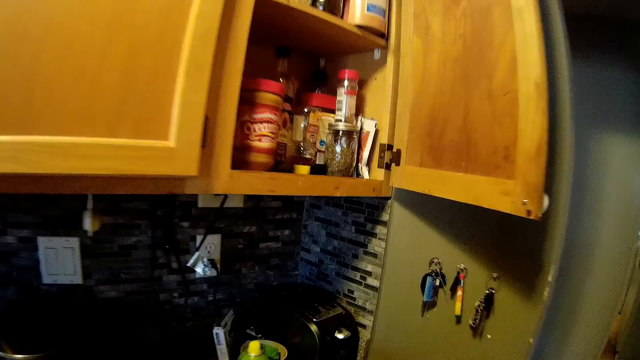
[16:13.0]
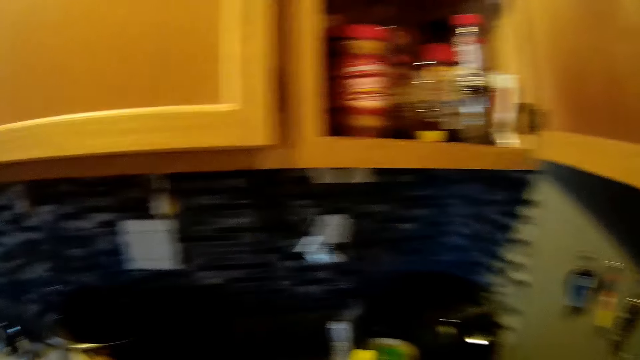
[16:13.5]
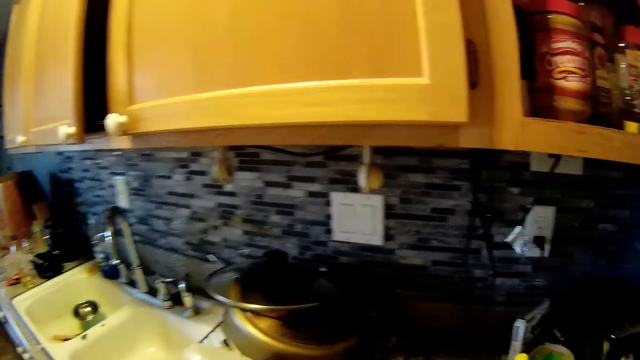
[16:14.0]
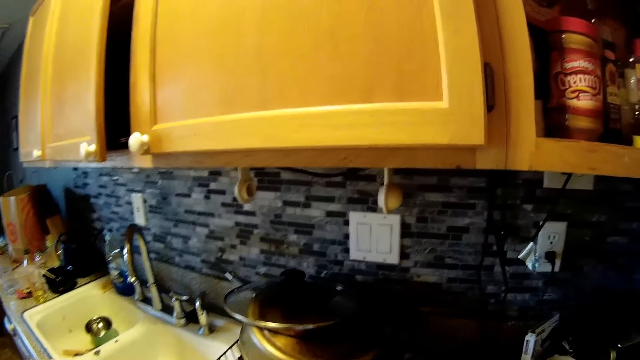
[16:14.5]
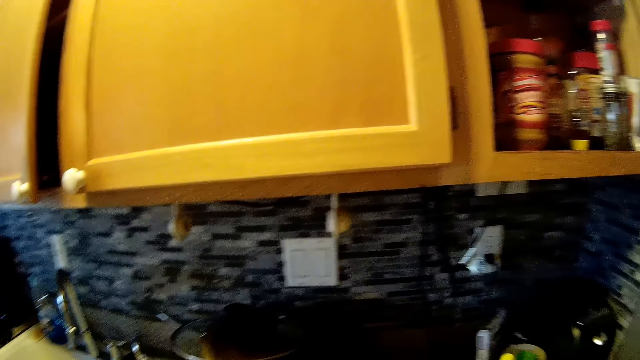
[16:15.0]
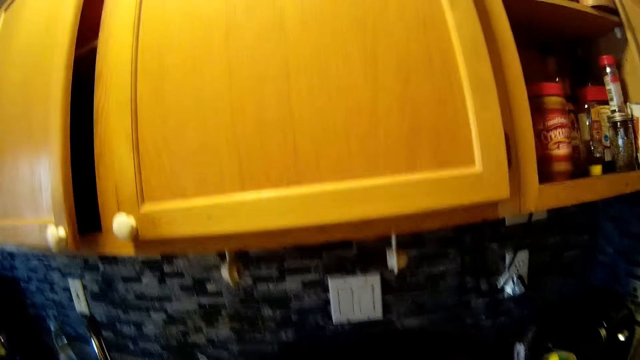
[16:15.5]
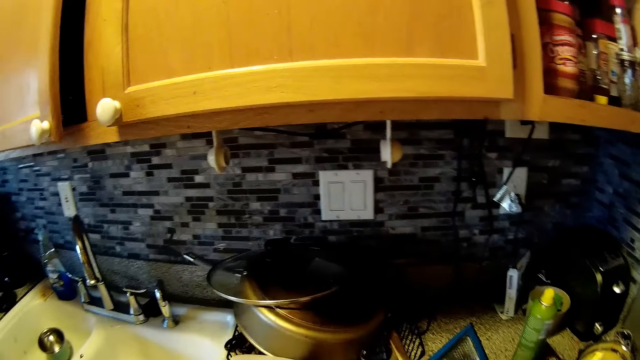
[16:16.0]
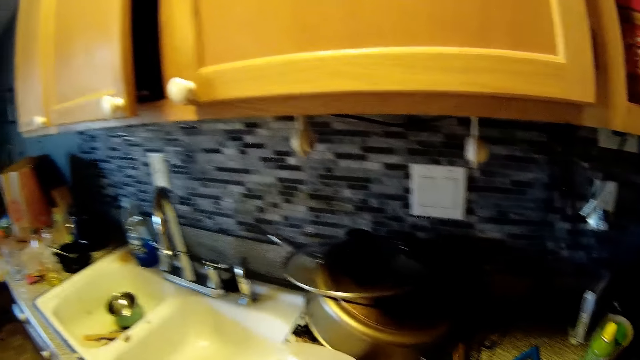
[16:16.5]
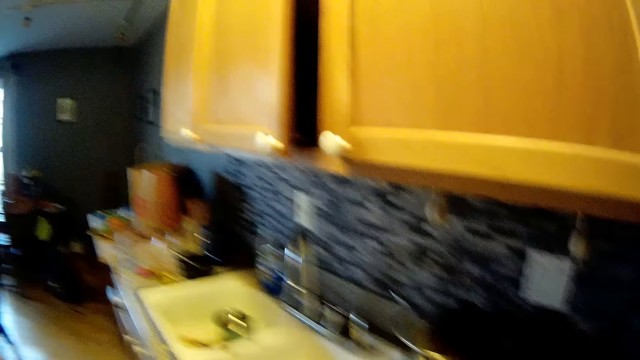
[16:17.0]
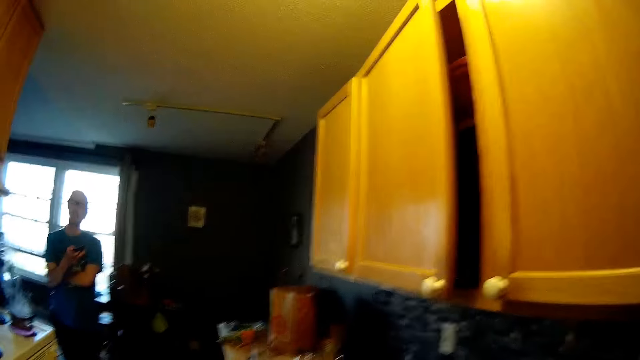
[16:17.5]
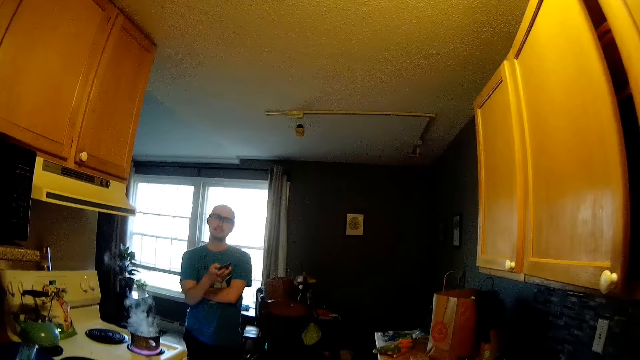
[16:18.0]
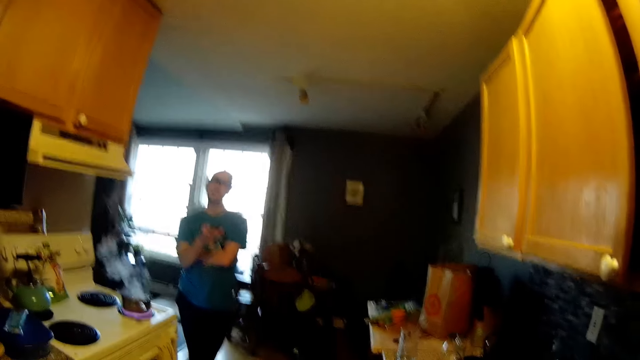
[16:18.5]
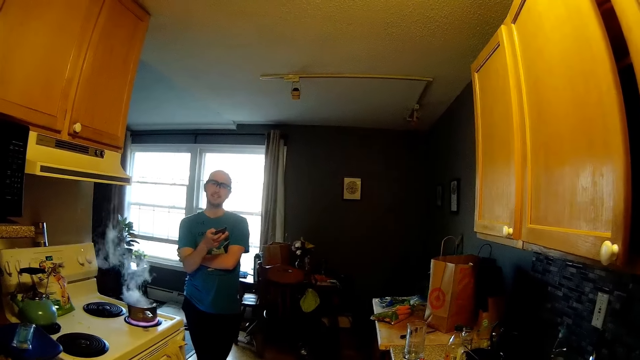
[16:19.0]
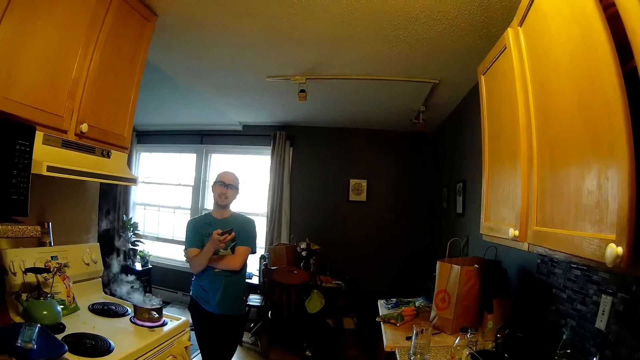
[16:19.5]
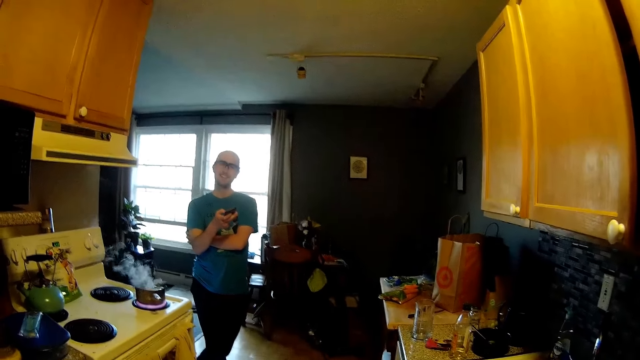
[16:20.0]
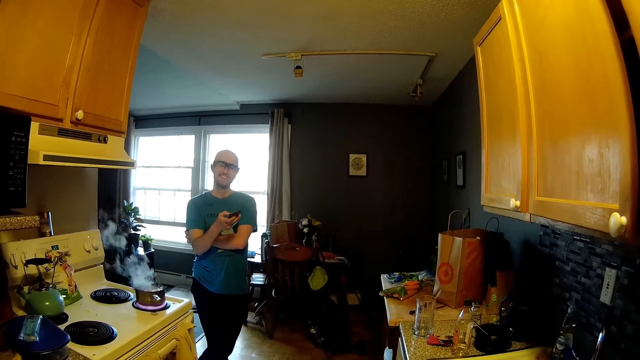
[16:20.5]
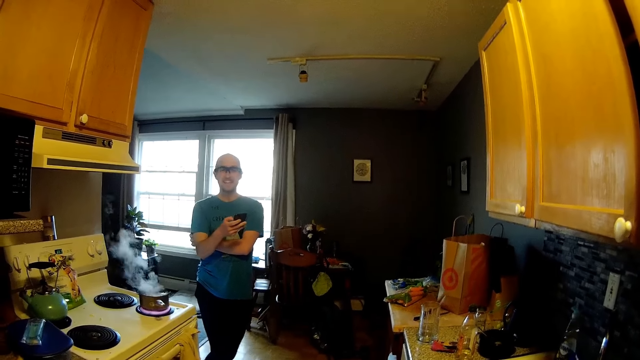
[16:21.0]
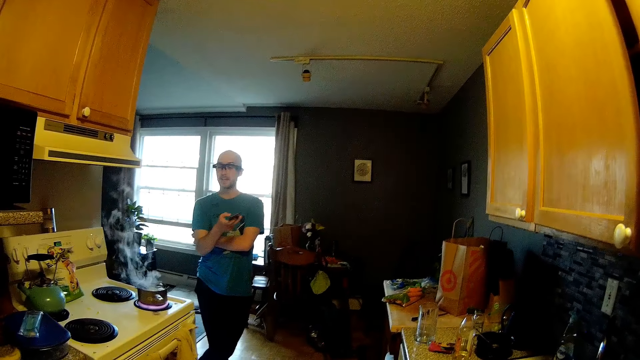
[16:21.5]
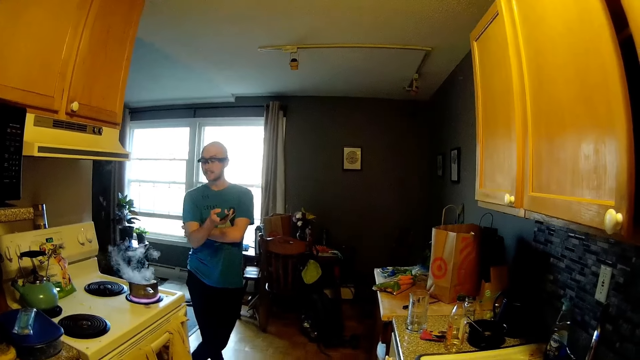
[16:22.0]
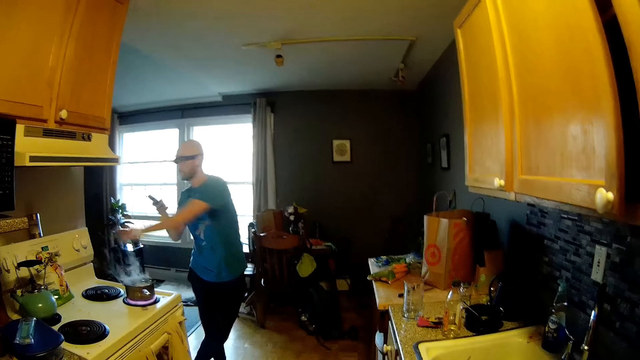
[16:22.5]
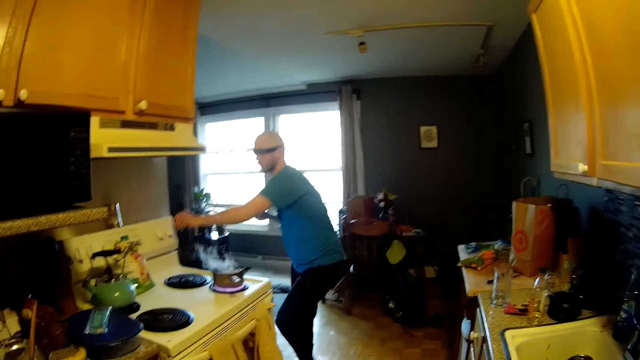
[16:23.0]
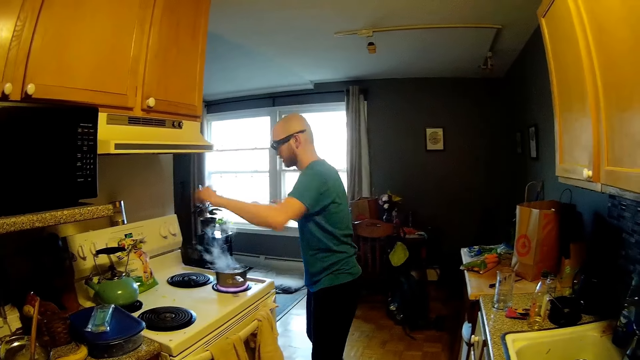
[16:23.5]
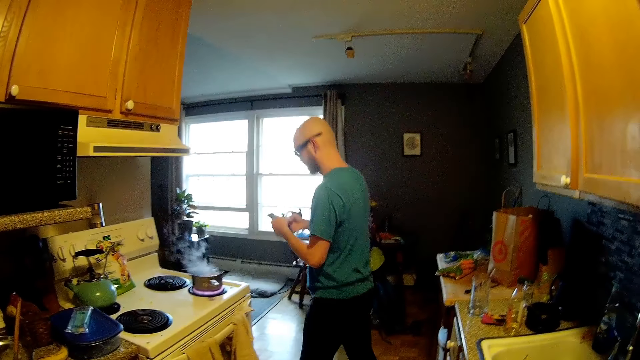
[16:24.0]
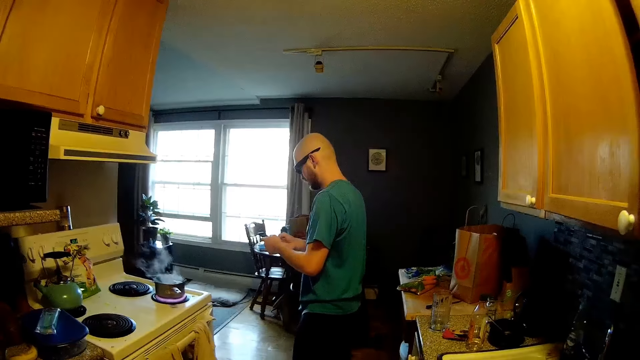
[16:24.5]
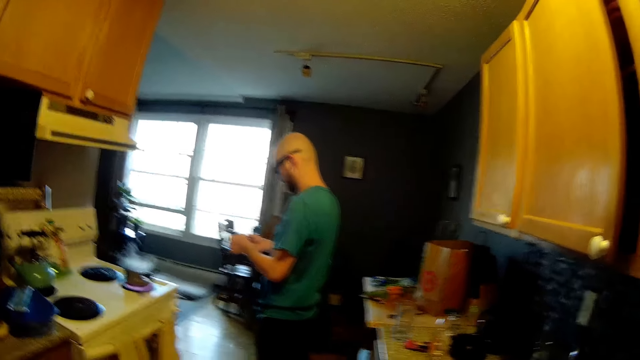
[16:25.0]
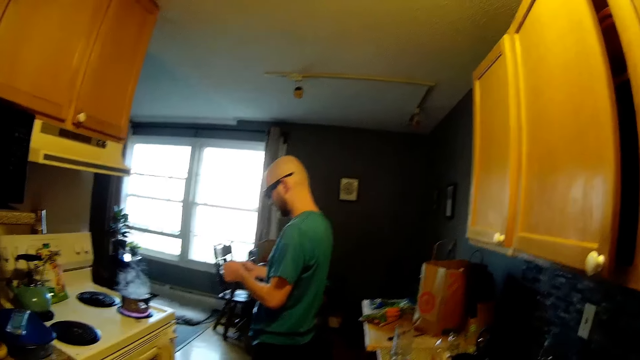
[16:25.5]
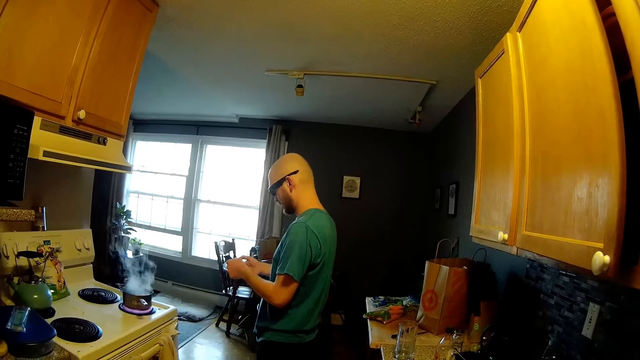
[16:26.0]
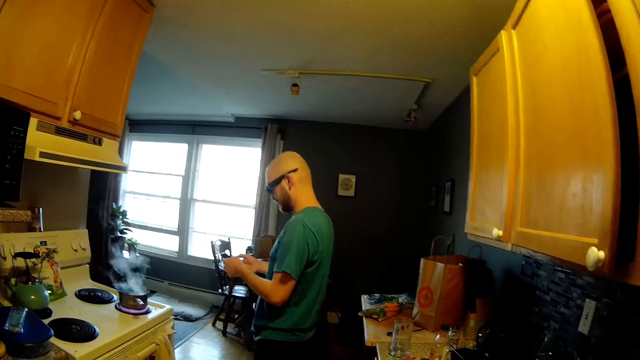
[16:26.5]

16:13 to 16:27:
A man looks around. The man moves the hands. The man turns the dial on a cooker with his left hand. The man holds the phone. The man uses the phone in his hands.

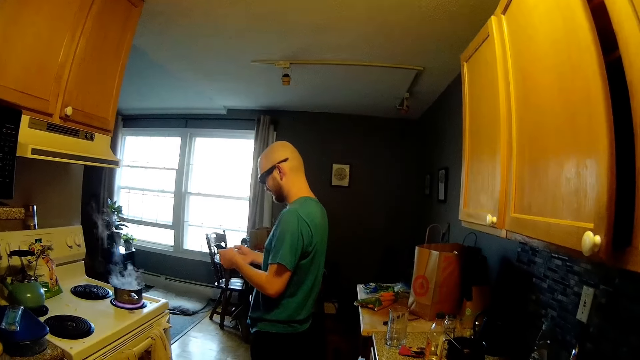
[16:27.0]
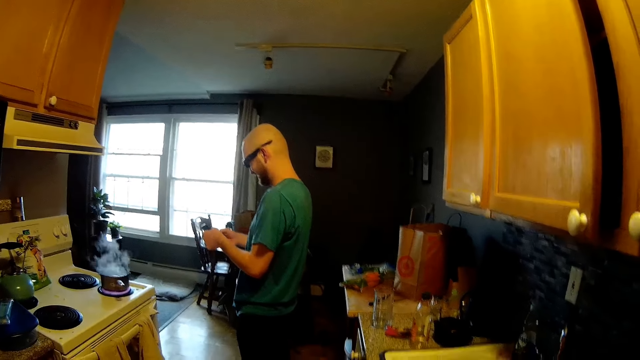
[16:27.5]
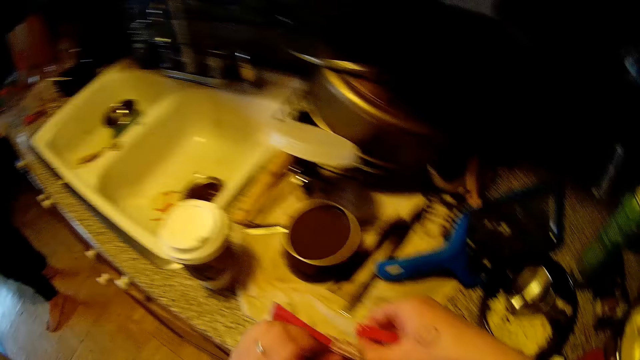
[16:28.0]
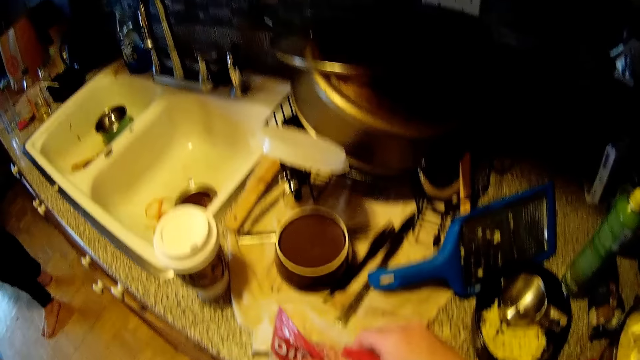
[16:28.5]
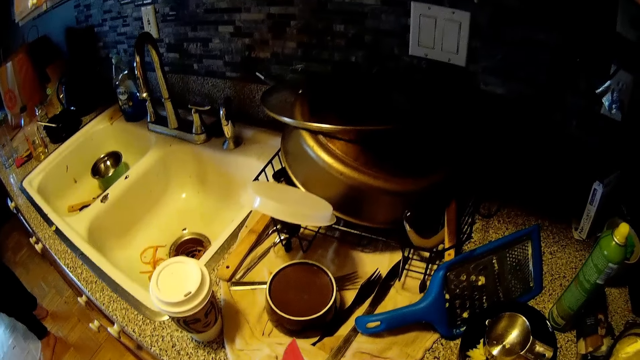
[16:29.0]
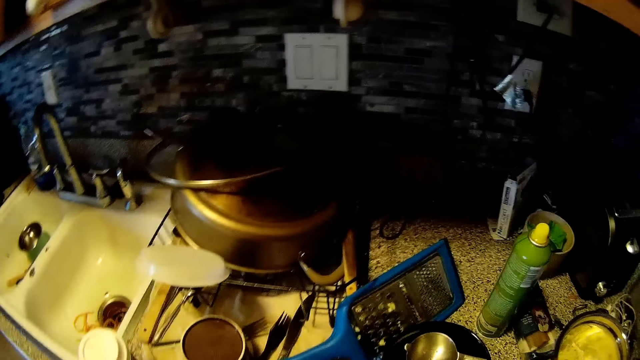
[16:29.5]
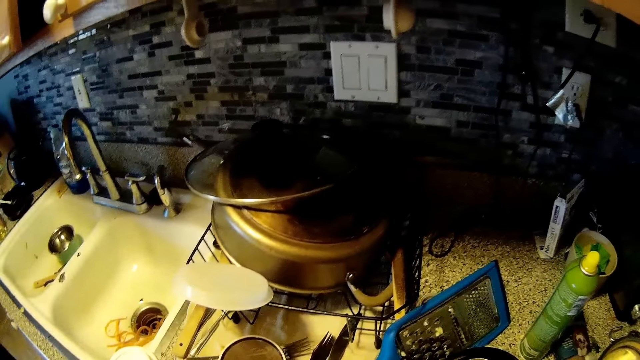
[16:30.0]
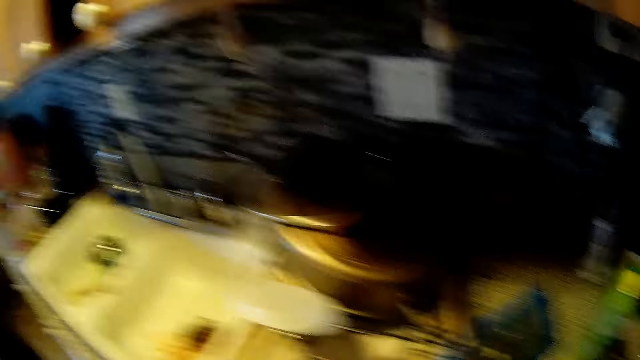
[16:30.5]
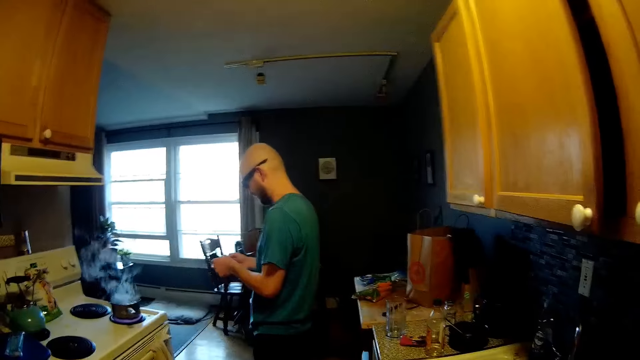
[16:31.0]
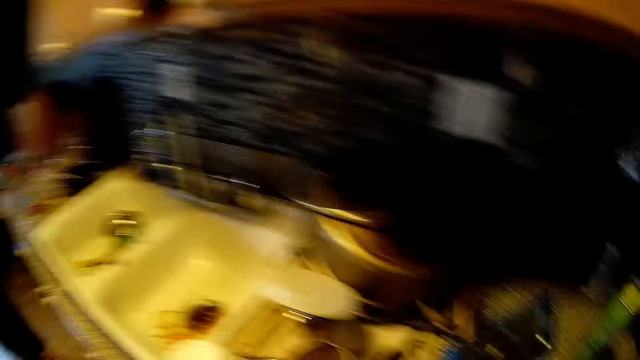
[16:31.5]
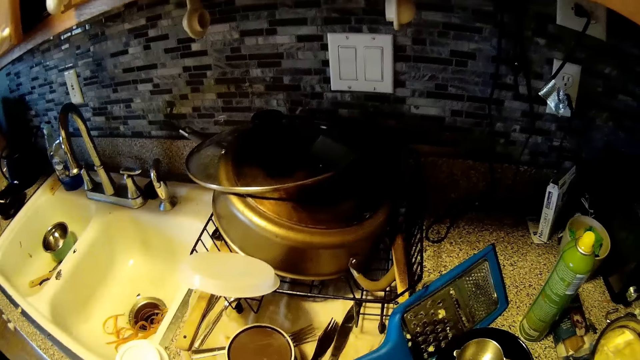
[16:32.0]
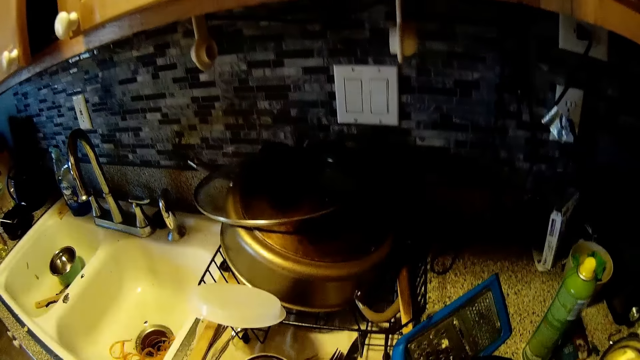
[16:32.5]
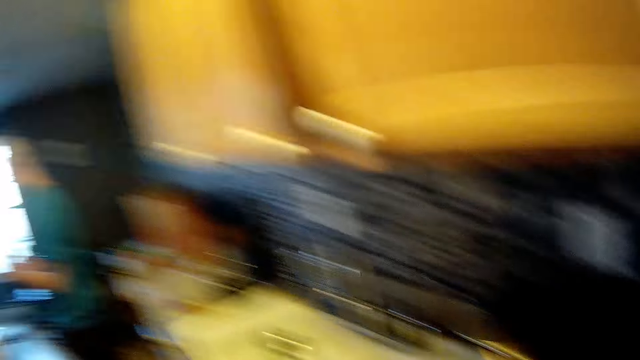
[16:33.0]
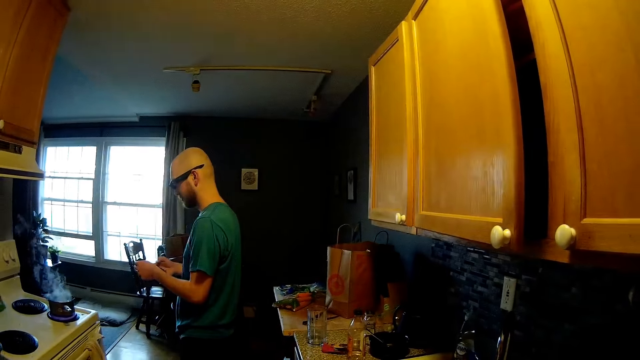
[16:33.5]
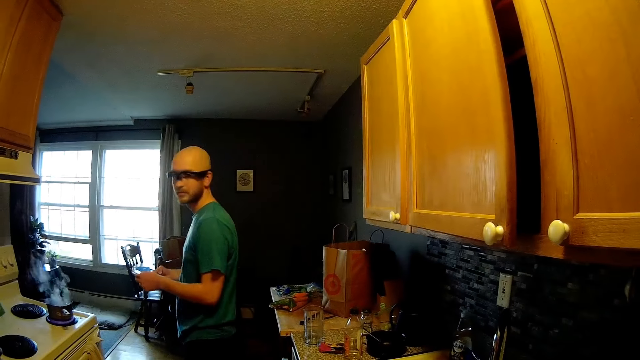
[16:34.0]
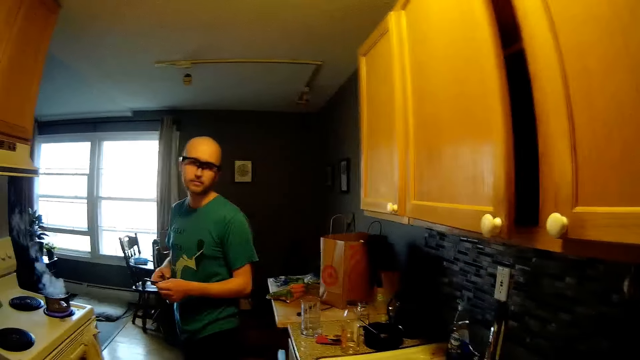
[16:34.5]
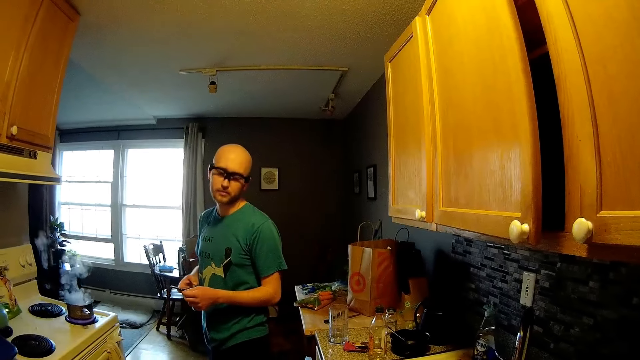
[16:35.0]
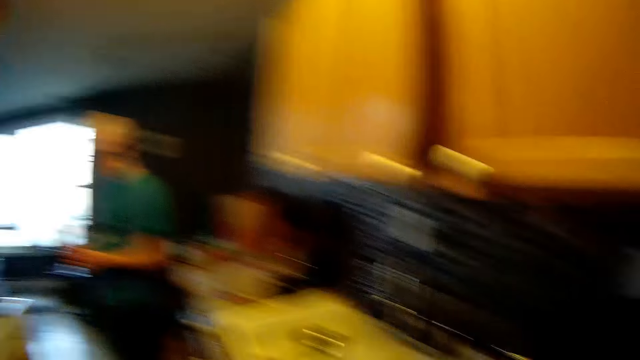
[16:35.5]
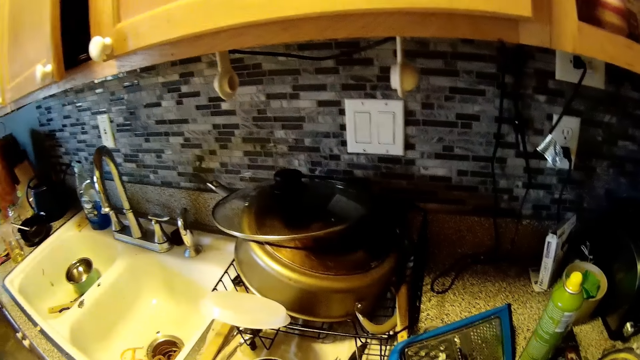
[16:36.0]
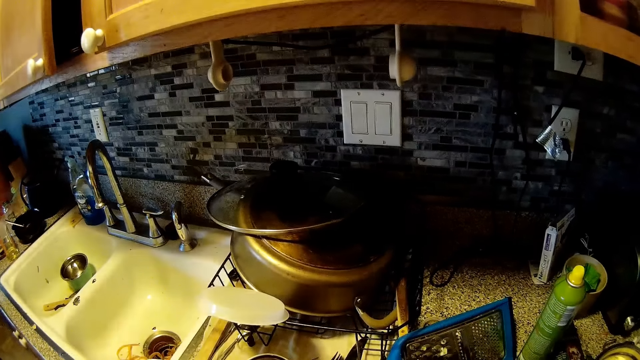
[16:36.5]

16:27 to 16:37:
The camera wearer looks around. She opens a plastic bag with her hands. A man looks around. The camera wearer looks around.
